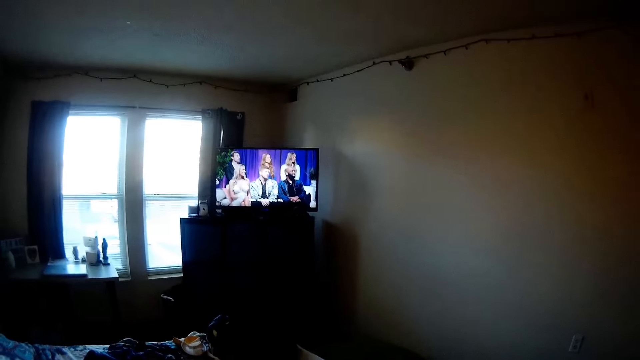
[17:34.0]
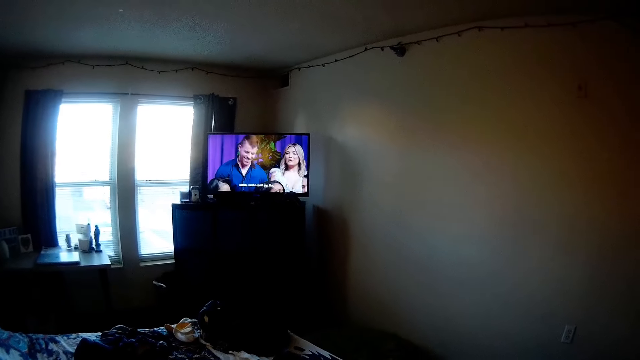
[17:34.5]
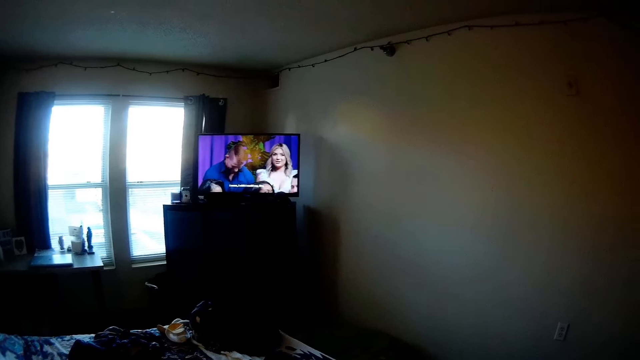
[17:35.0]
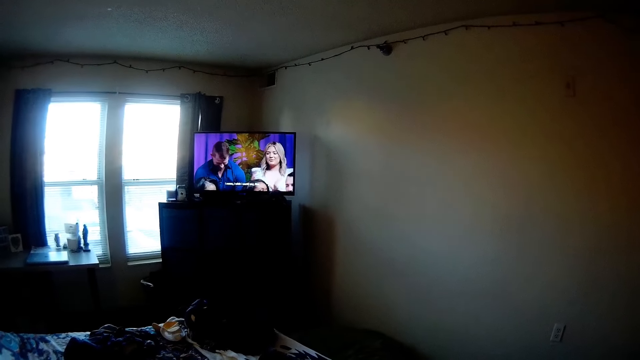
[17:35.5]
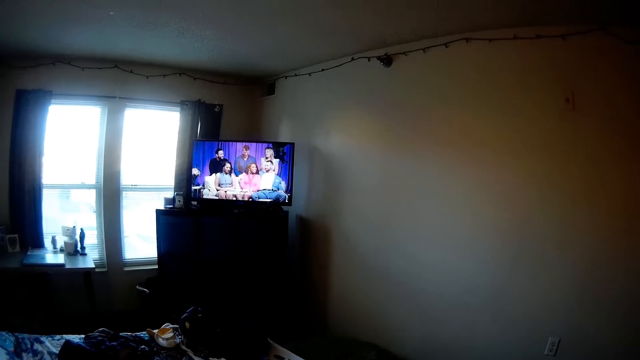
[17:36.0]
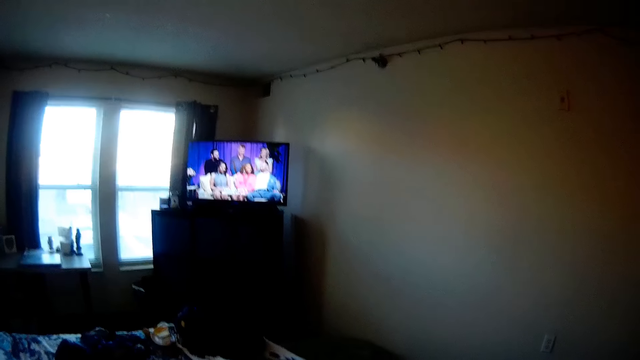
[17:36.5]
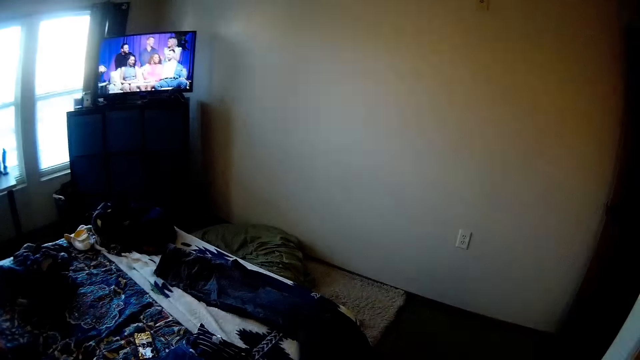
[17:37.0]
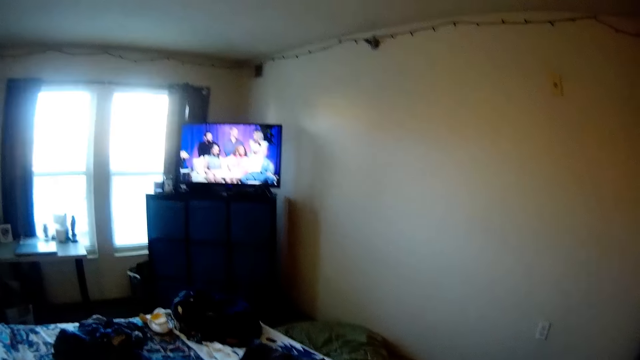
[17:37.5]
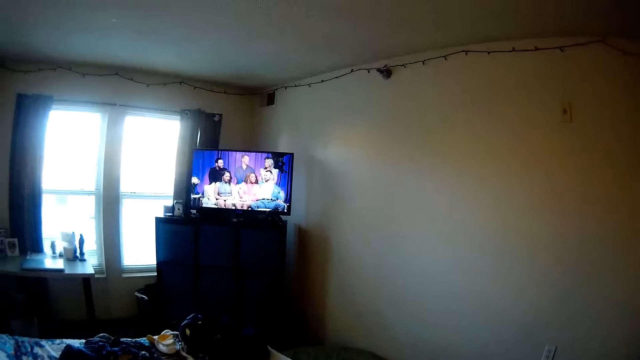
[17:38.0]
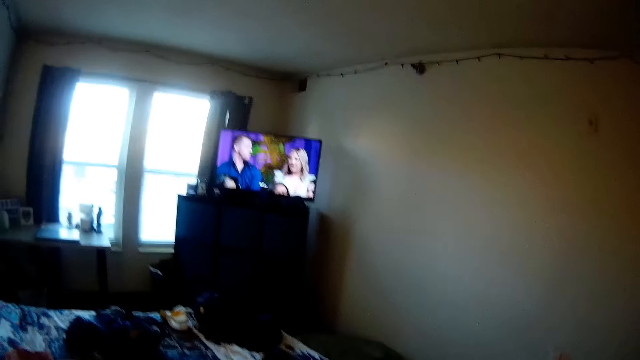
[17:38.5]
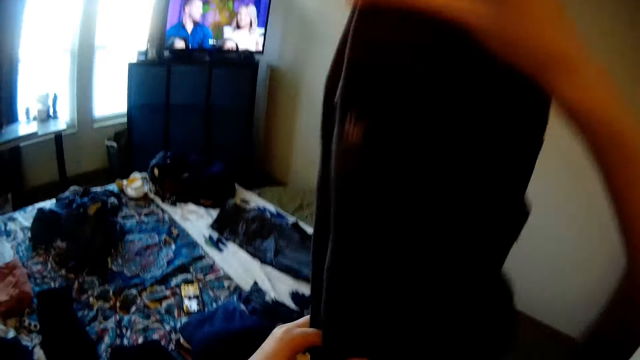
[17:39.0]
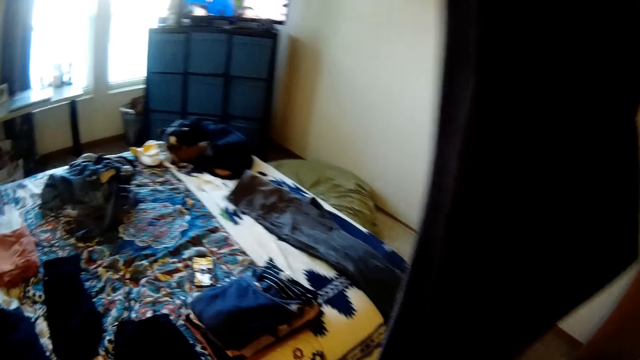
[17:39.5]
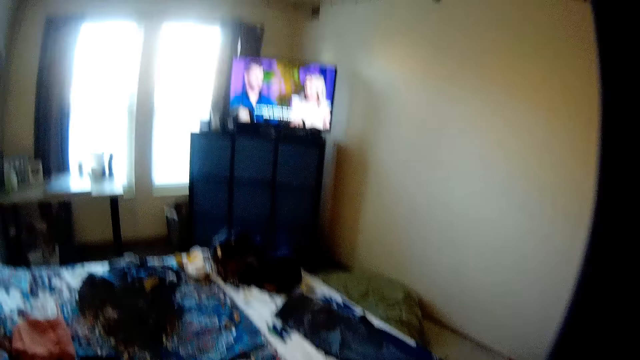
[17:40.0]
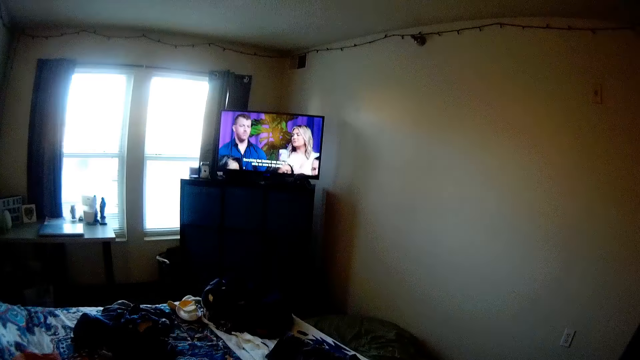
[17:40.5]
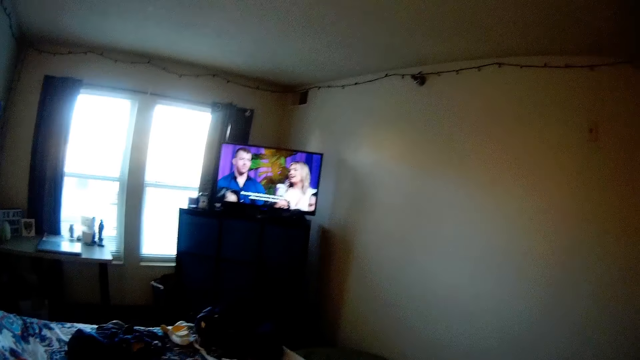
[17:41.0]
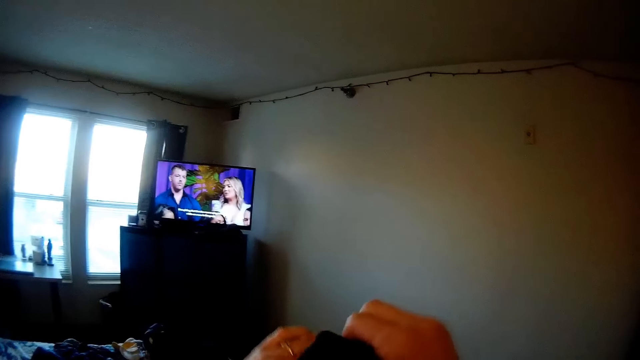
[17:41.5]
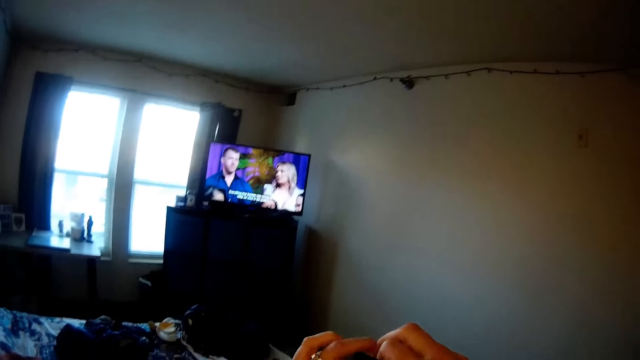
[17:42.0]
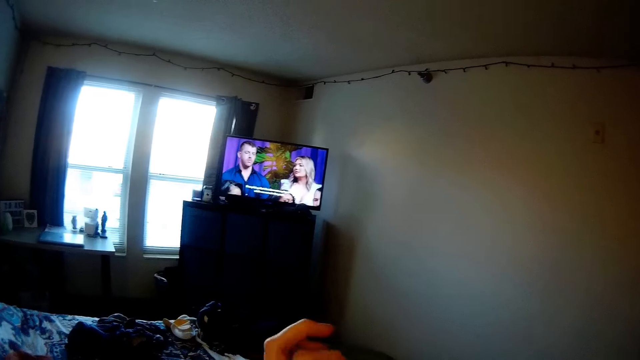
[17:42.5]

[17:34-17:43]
The camera wearer folds the dress.

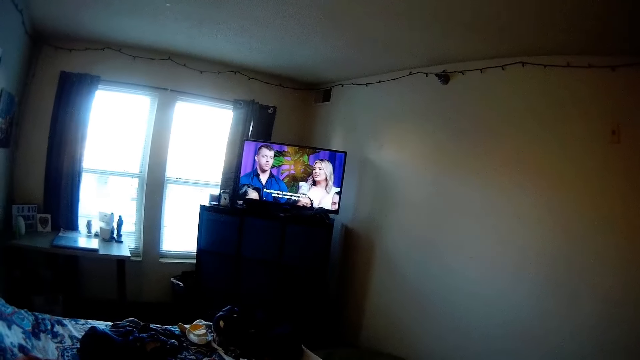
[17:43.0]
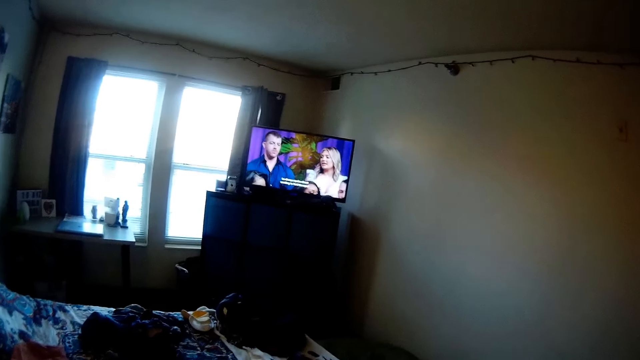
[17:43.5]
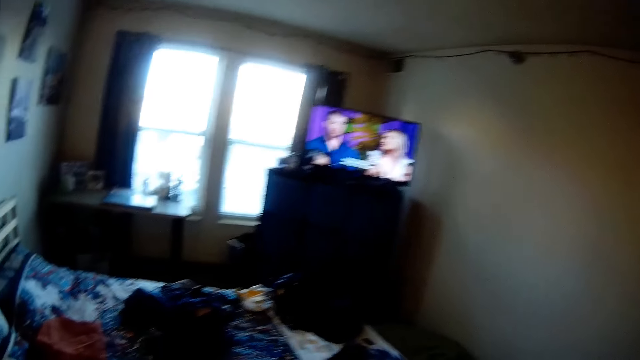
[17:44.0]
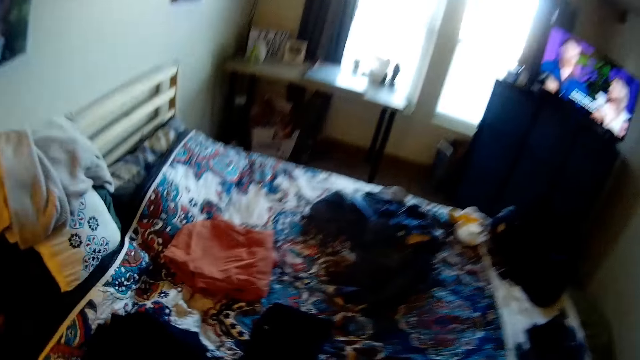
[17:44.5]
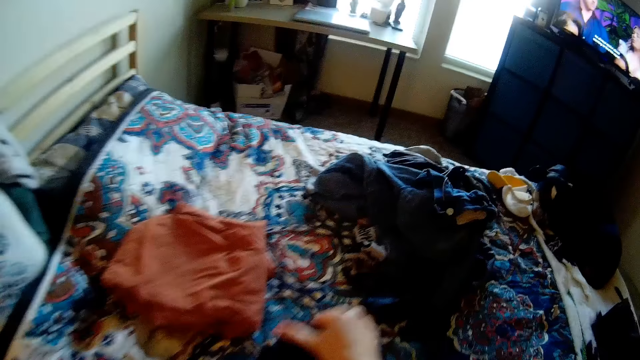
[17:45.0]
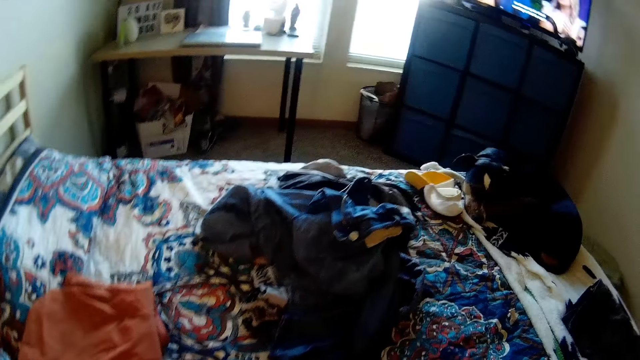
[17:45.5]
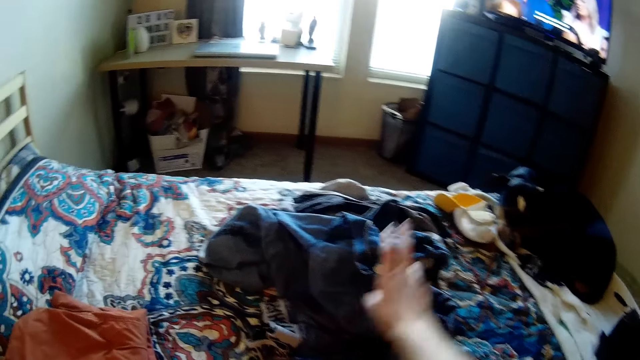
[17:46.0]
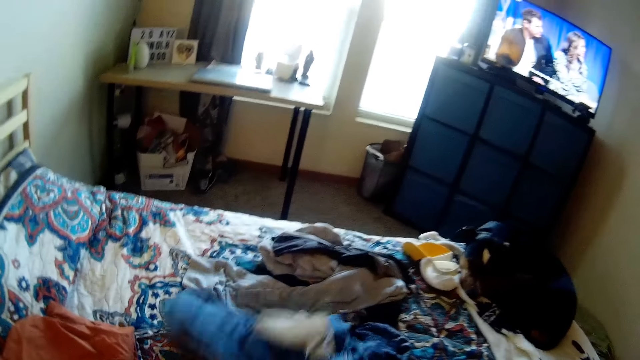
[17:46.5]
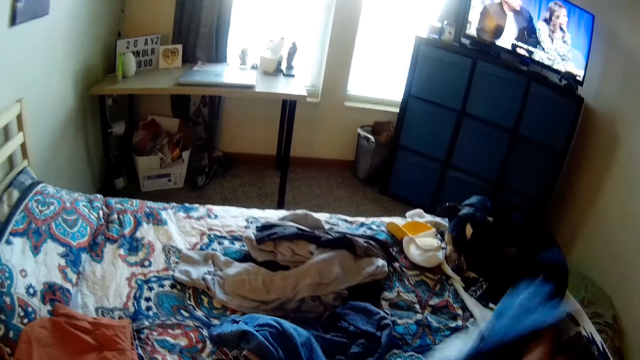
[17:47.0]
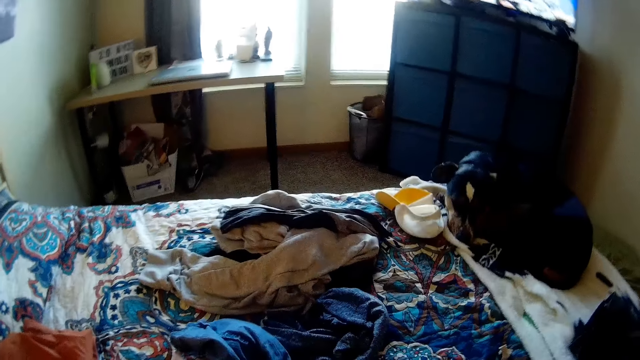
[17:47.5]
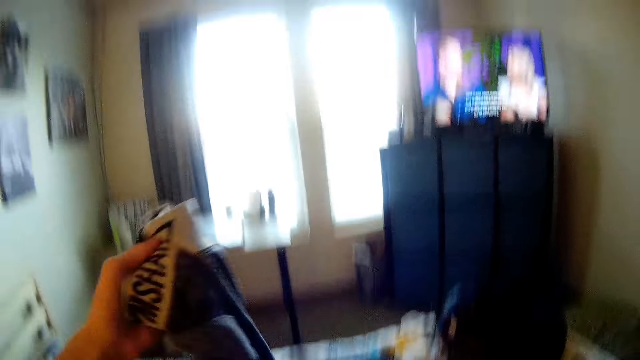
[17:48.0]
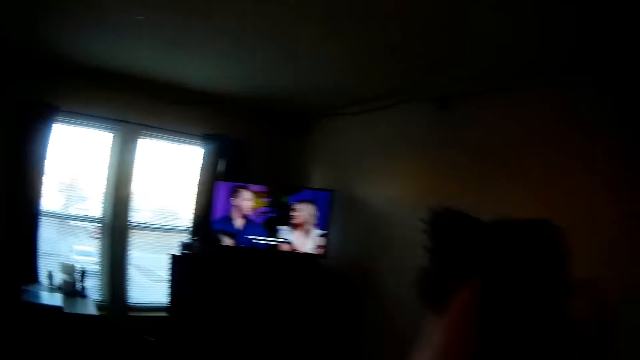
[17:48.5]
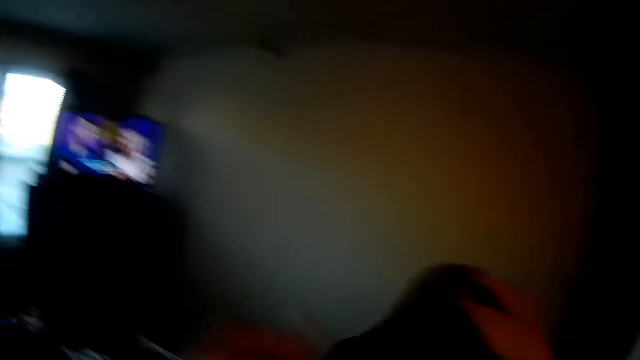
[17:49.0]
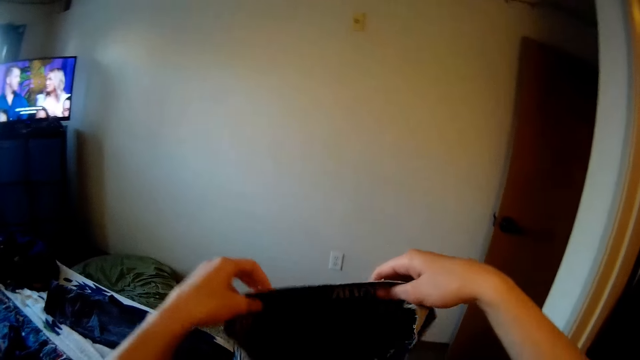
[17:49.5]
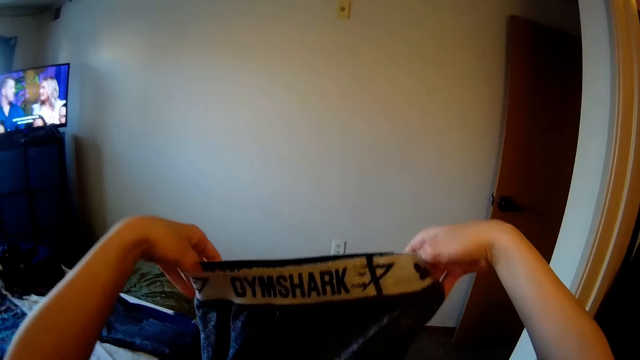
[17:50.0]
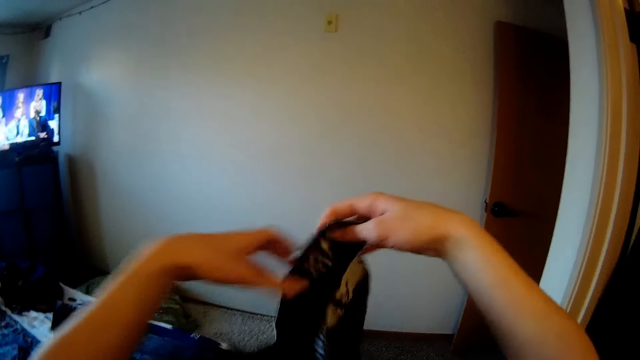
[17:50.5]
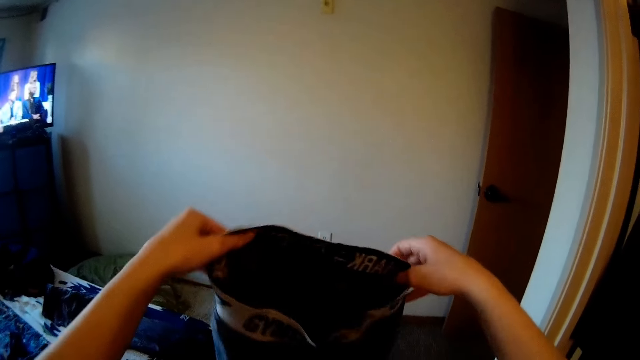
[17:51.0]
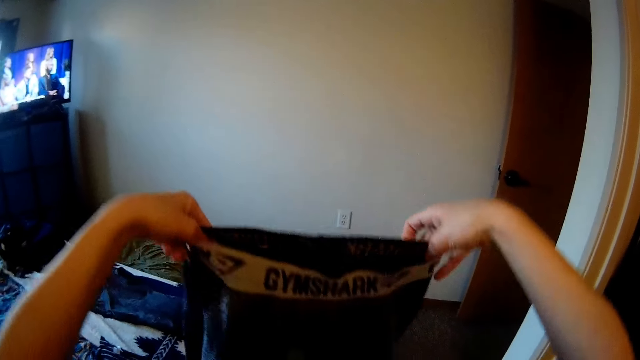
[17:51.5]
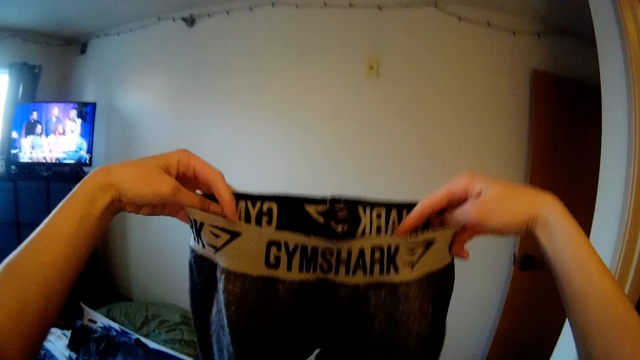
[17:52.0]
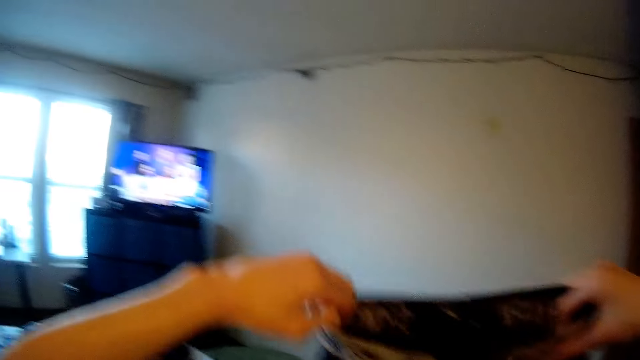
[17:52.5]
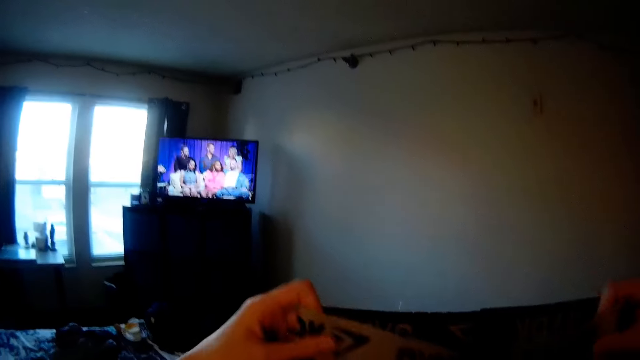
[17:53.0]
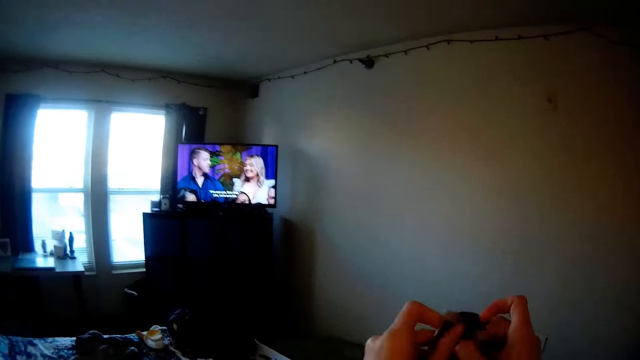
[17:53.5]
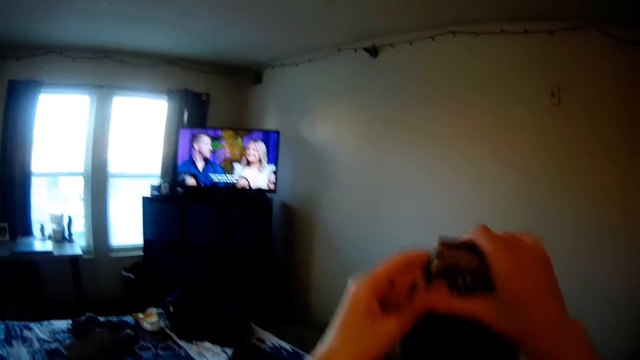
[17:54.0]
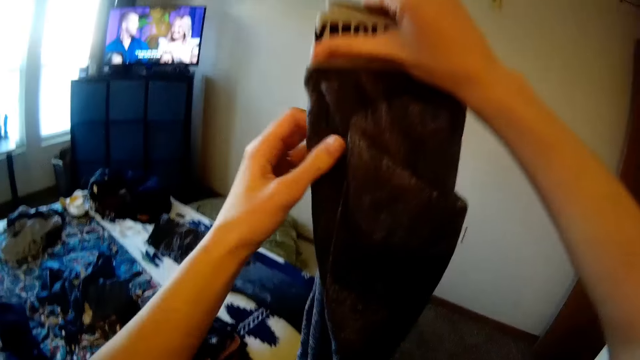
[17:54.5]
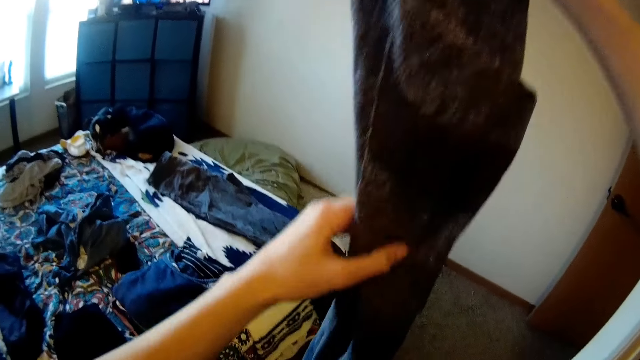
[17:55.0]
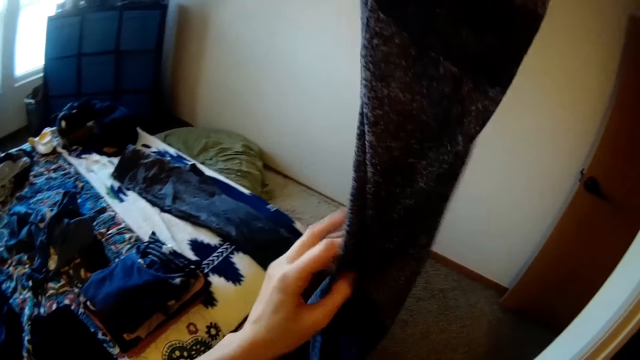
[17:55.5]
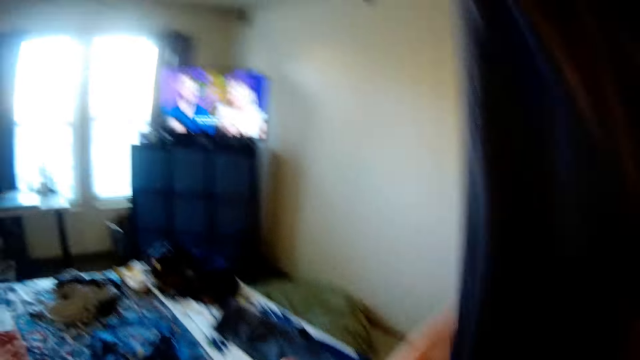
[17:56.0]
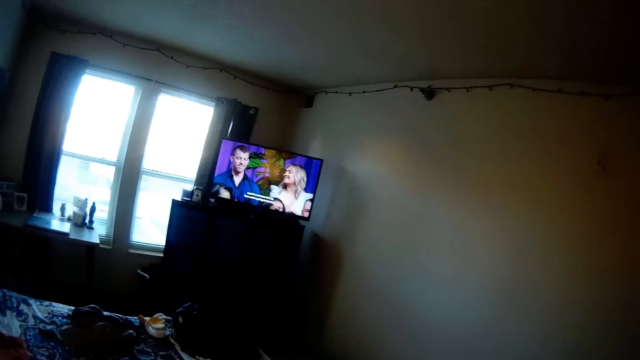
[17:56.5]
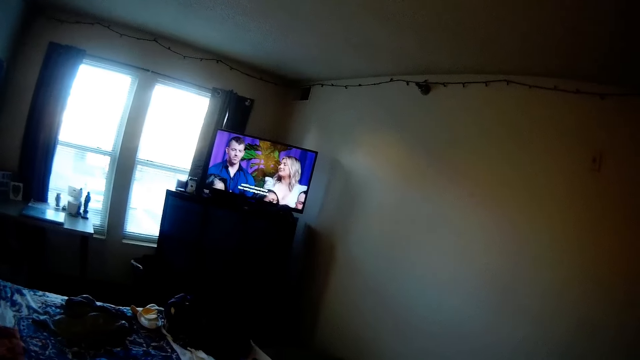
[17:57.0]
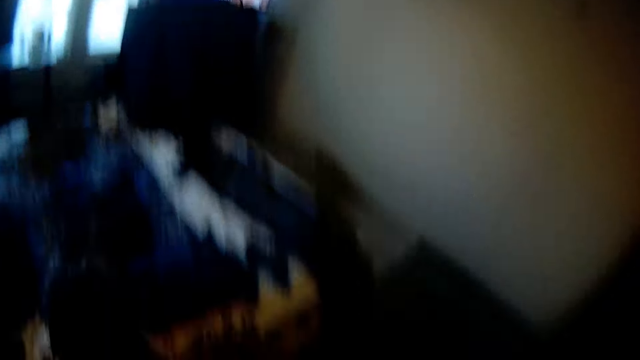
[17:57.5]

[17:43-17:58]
The camera wearer drops the cloth on the bed. They pick up another cloth on the bed. They adjust the legging. They hold a trouser. They fold the legging.
